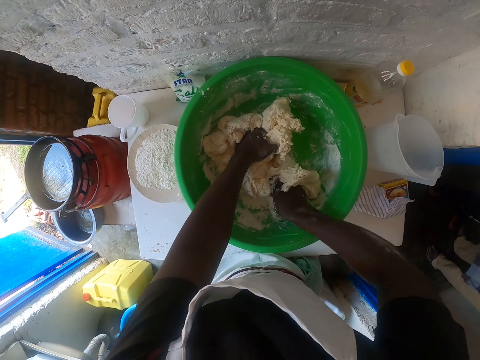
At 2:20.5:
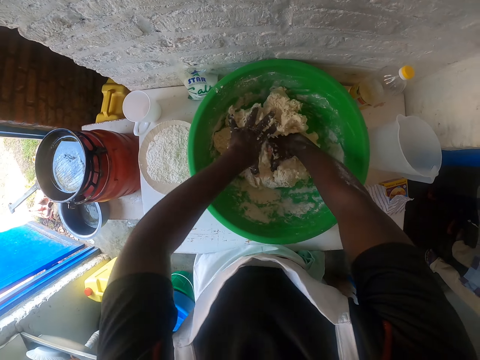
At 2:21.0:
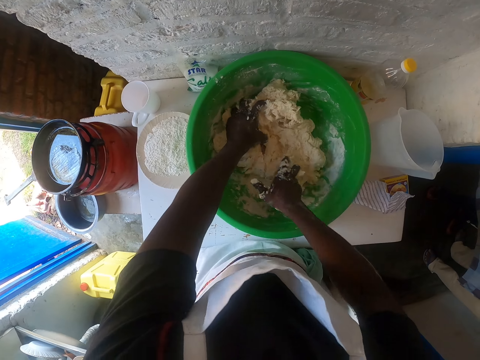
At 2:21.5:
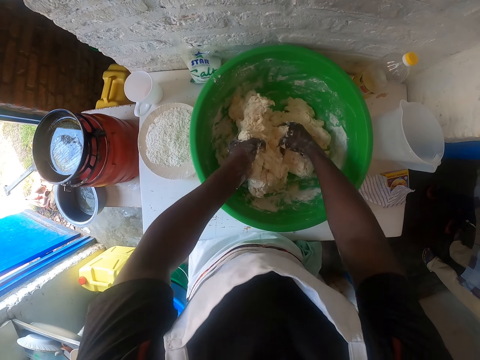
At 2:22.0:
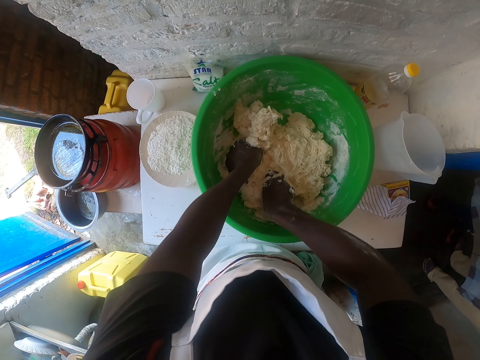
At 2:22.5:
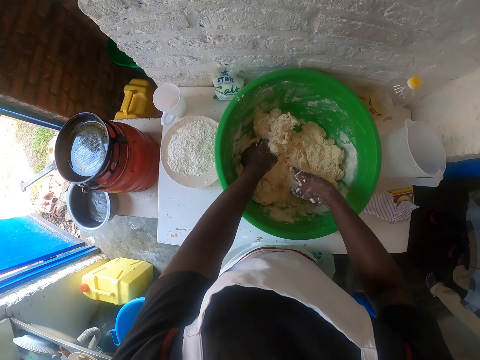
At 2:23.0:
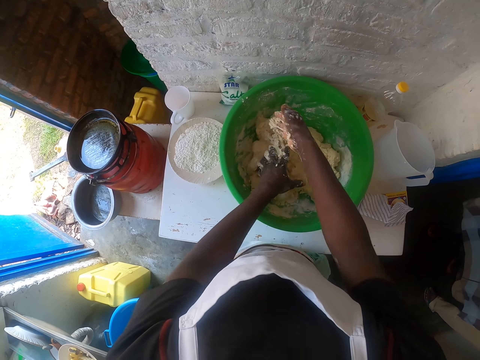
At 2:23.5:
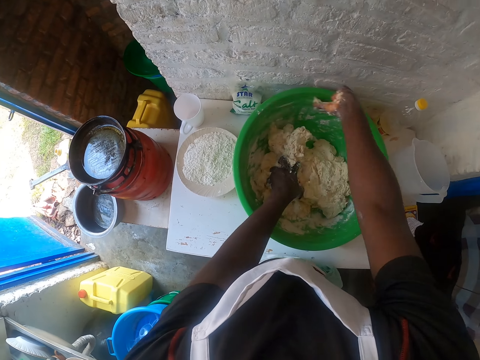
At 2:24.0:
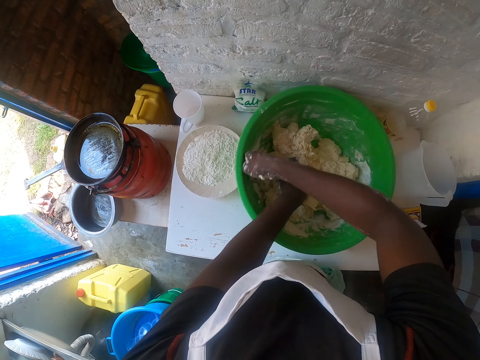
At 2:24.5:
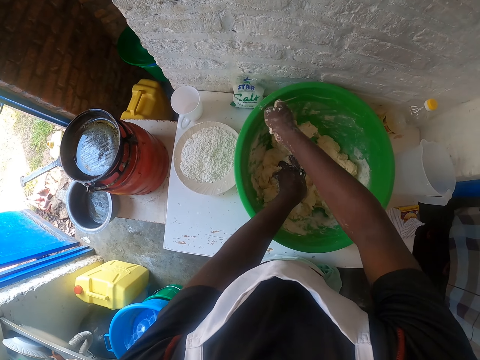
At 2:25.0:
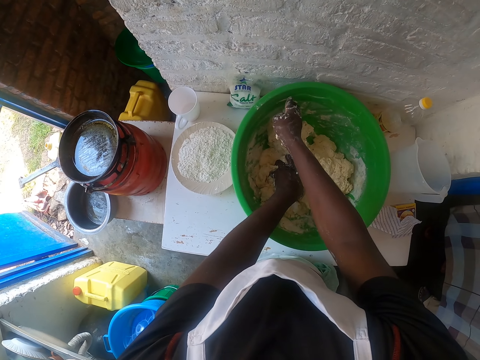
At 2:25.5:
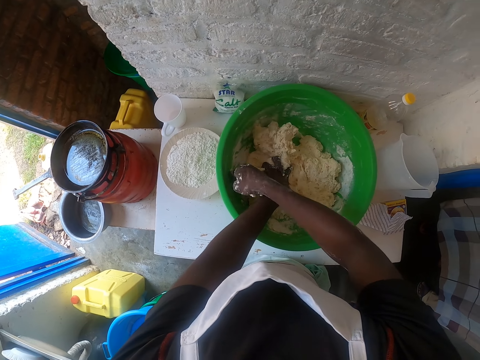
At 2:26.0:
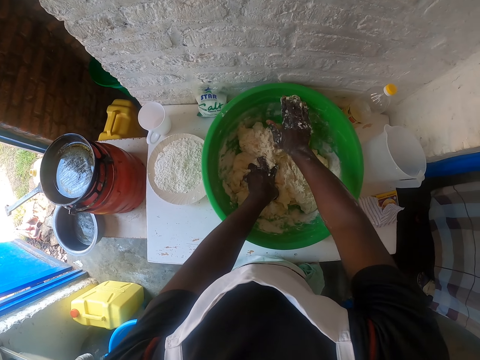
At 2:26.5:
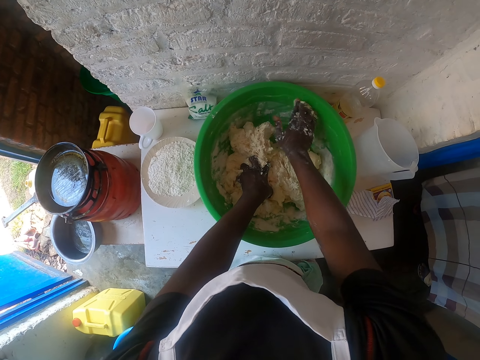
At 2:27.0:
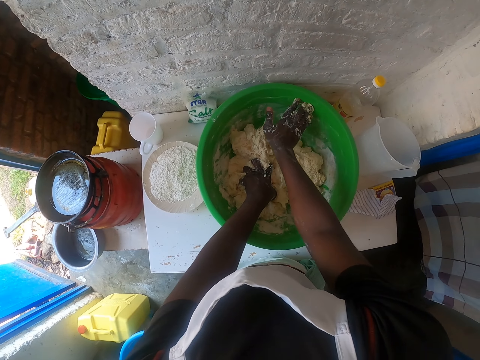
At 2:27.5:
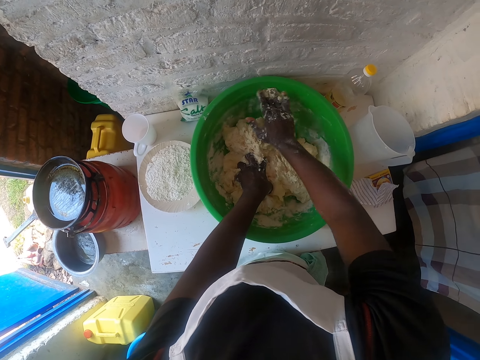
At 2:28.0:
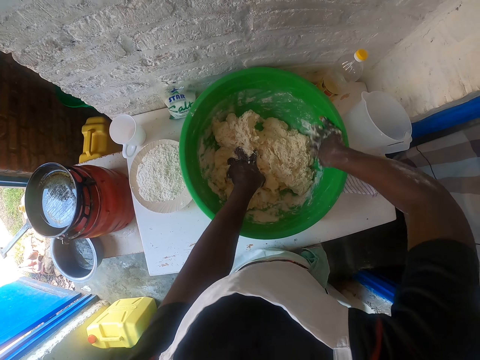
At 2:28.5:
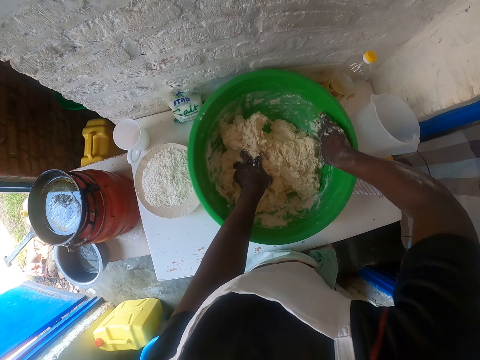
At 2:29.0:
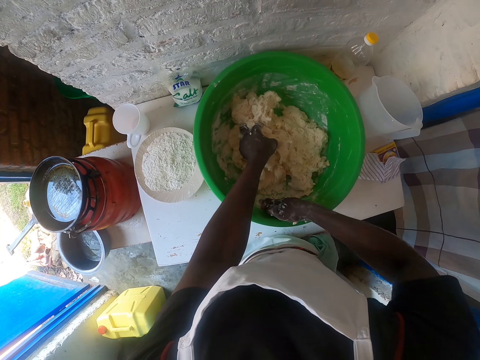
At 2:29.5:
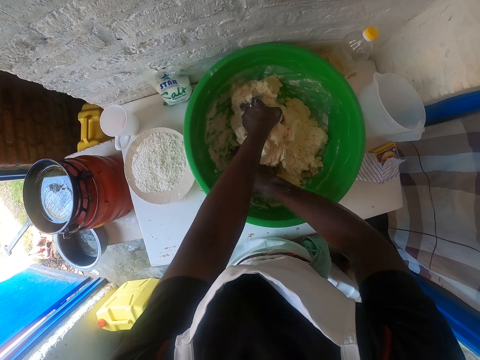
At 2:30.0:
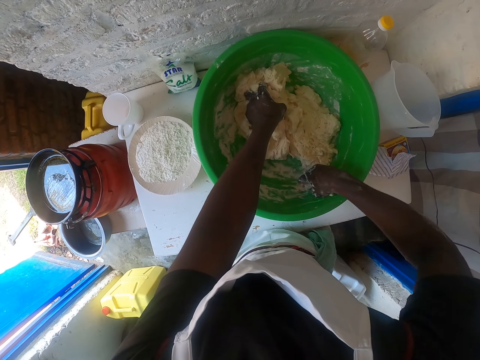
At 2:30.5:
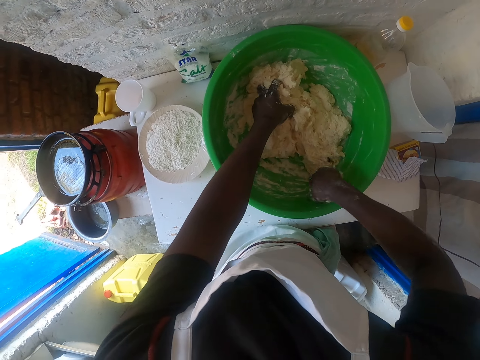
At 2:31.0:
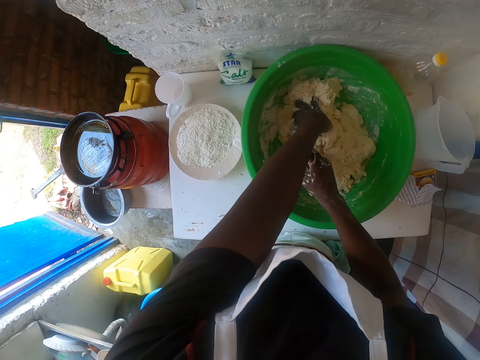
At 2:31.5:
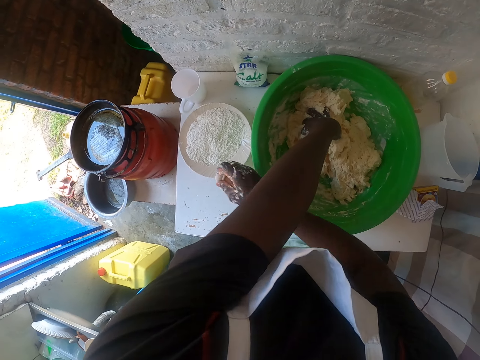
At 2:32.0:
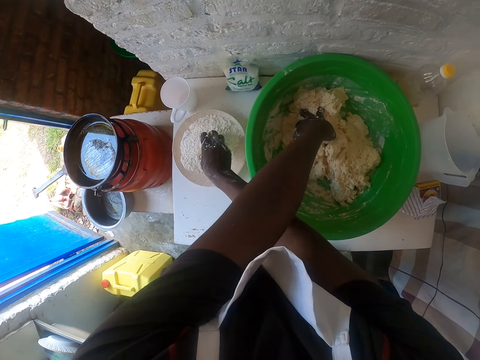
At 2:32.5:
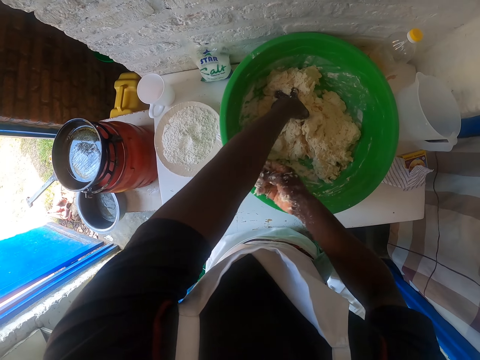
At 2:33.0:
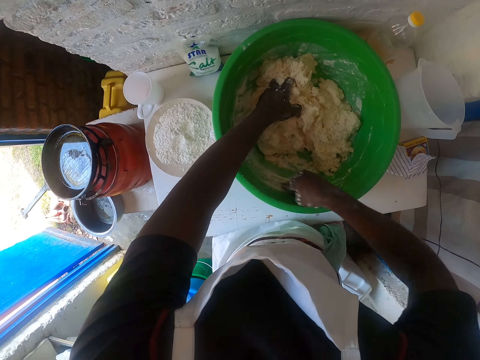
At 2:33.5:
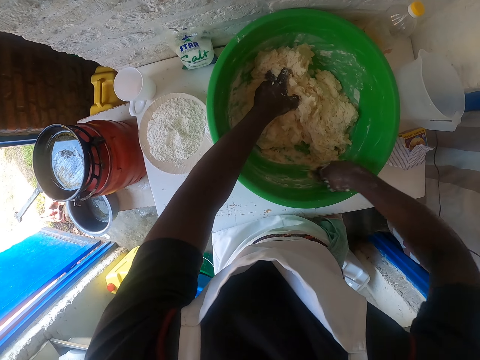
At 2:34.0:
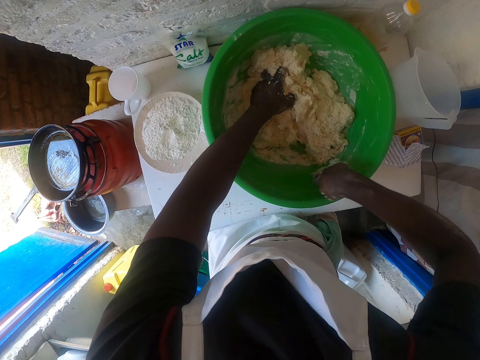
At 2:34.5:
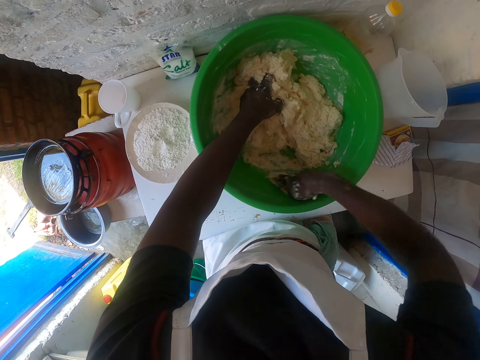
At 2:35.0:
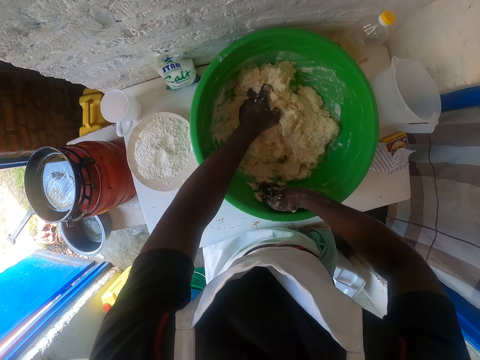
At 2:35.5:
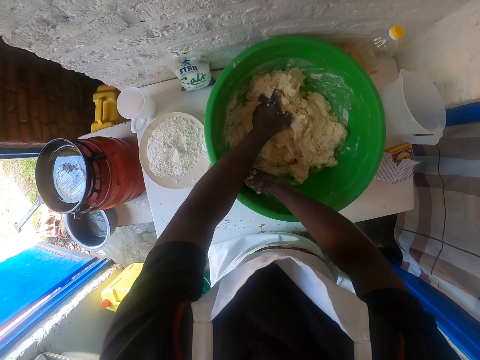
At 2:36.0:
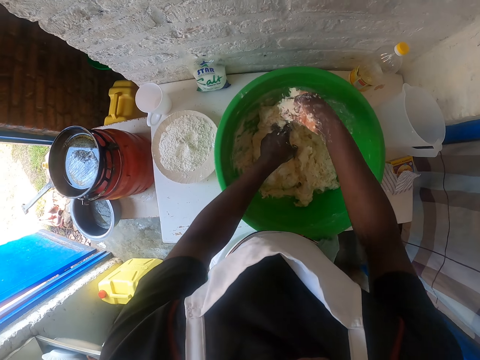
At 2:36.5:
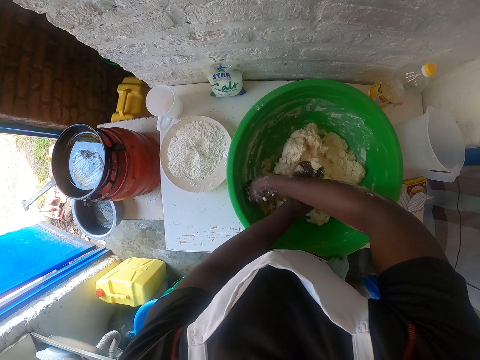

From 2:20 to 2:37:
The camera wearer scratches the basin. They take some flour from the bowl. They scratch the basin. They clean the basin using the flour.

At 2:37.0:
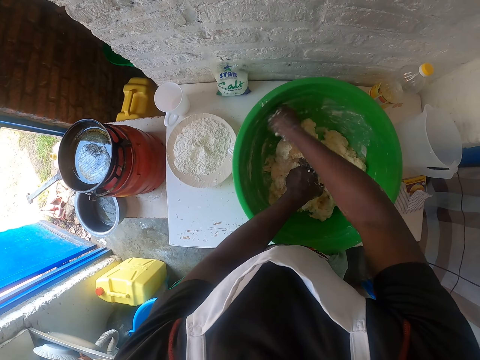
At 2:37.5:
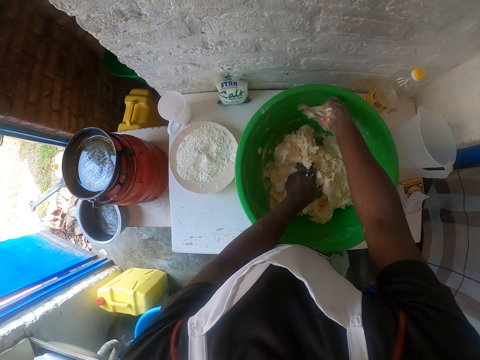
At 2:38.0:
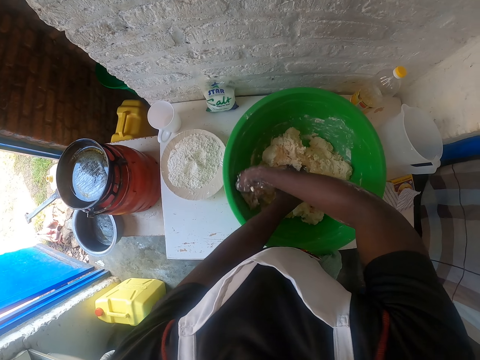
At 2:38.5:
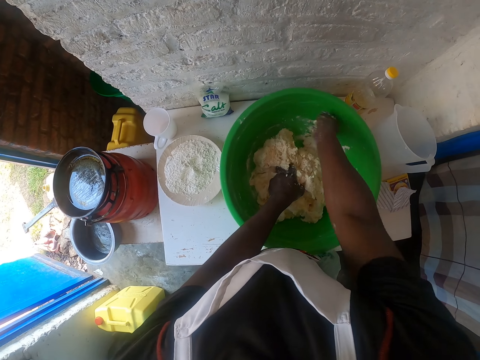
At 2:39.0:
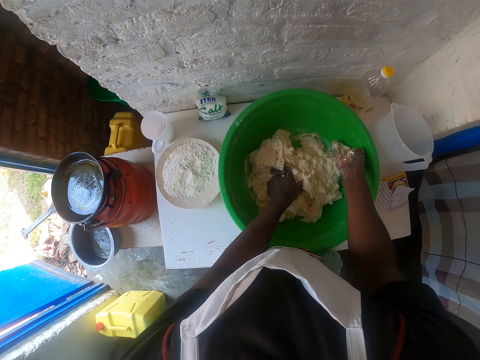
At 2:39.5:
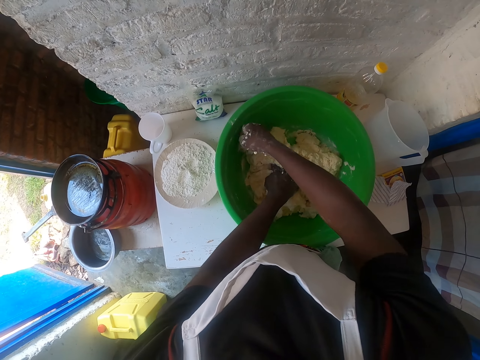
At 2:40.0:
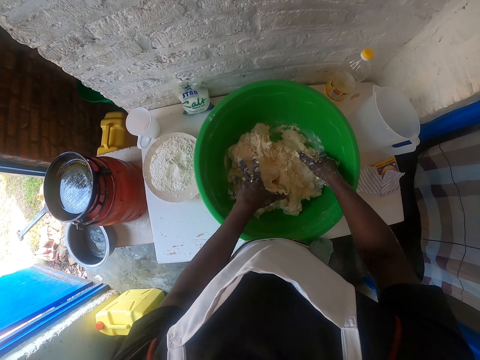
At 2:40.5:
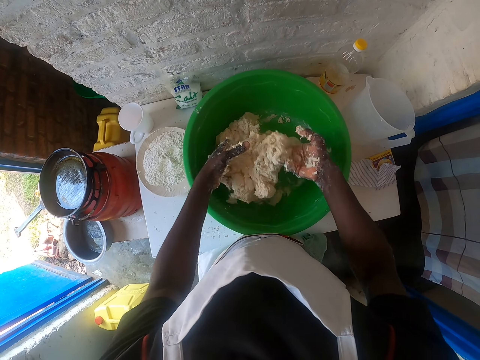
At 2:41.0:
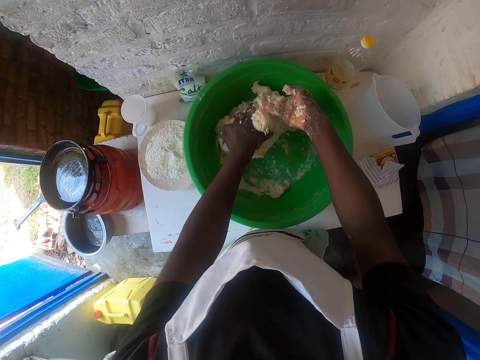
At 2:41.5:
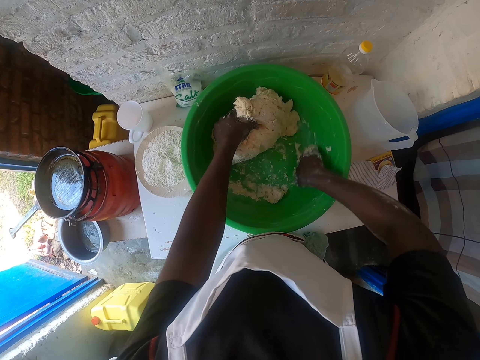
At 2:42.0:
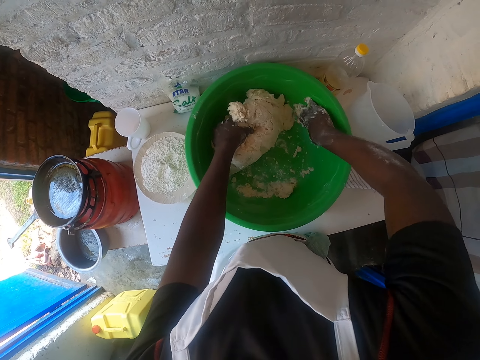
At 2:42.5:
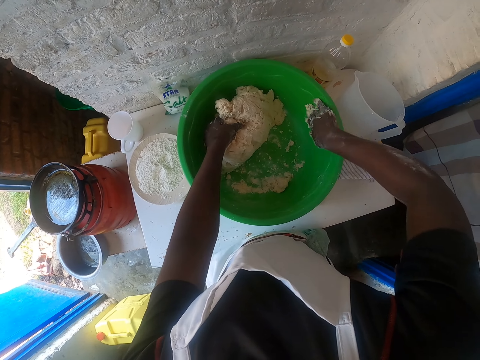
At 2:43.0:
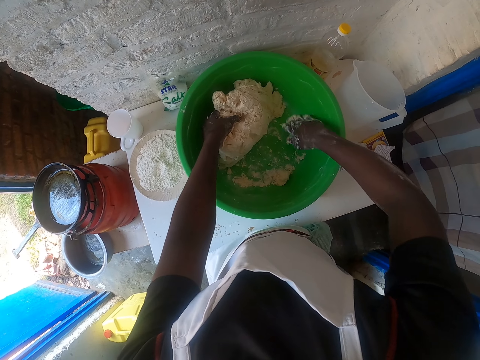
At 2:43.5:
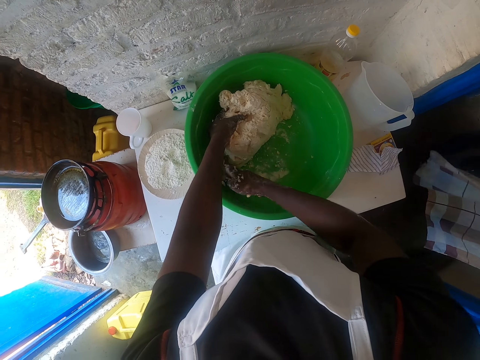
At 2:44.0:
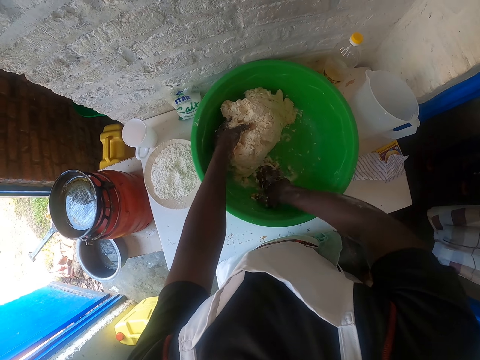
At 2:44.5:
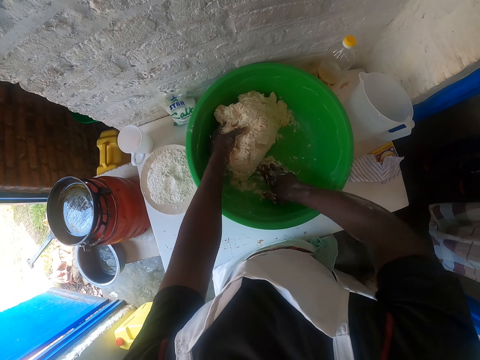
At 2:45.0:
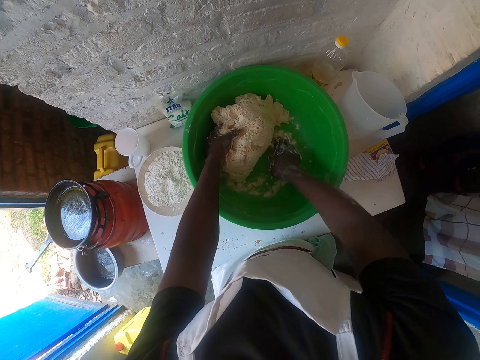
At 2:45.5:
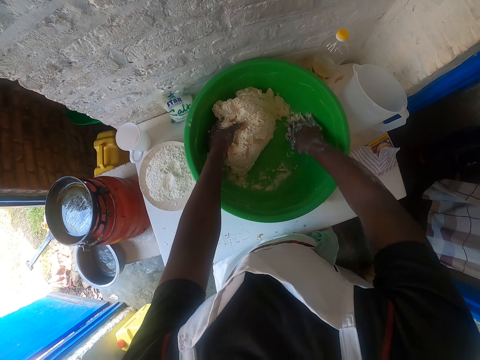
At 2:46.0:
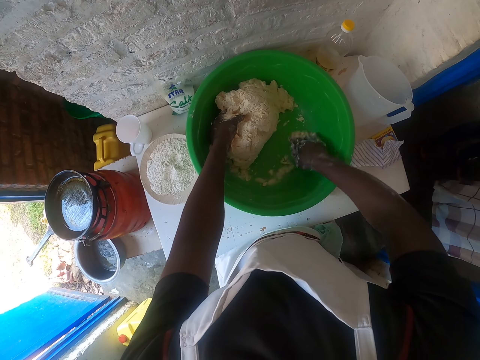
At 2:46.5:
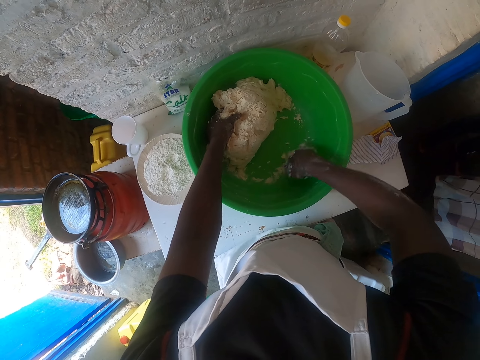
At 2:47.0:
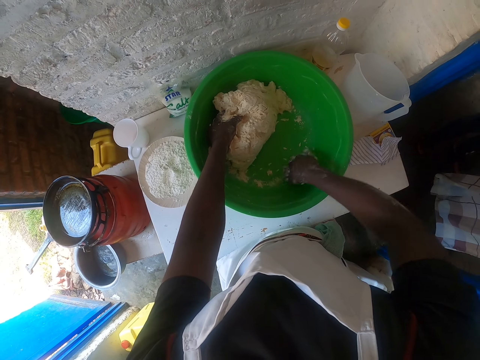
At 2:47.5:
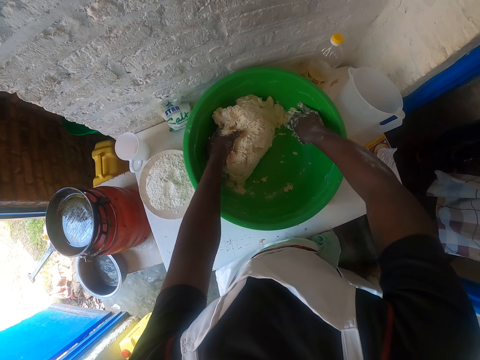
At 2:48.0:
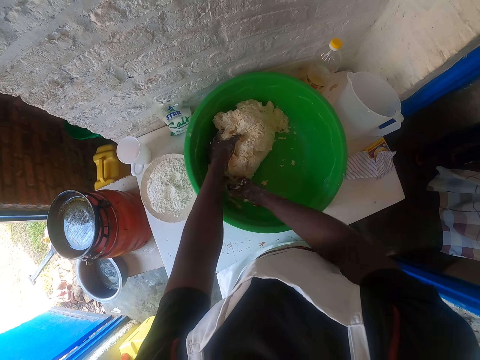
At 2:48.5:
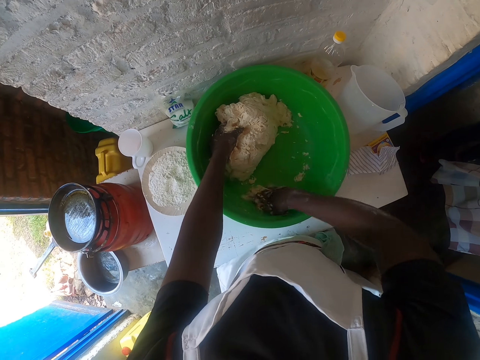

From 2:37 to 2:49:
The camera wearer moves the dough. They scratch the basin.
